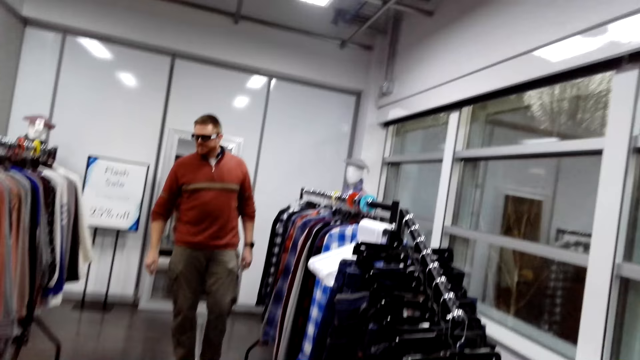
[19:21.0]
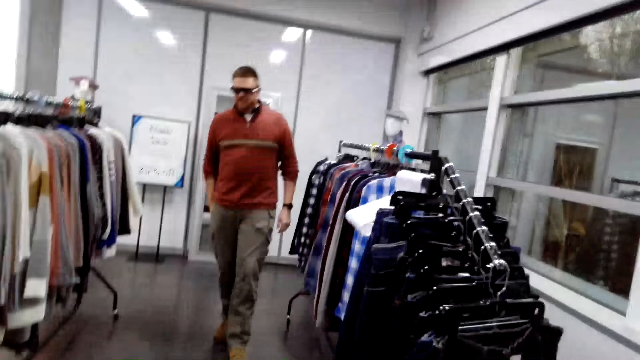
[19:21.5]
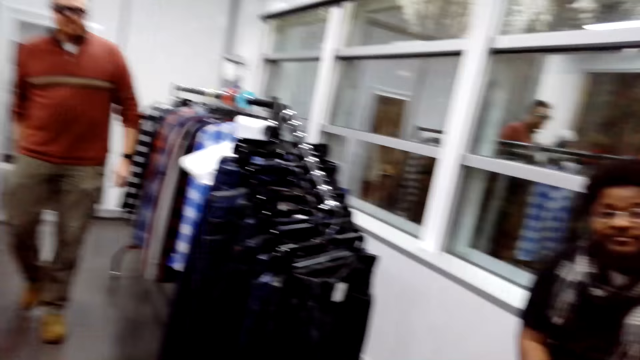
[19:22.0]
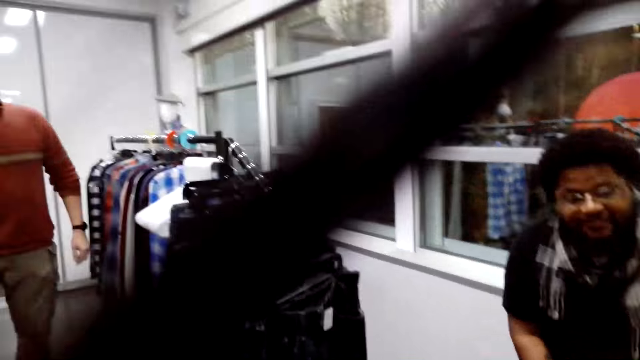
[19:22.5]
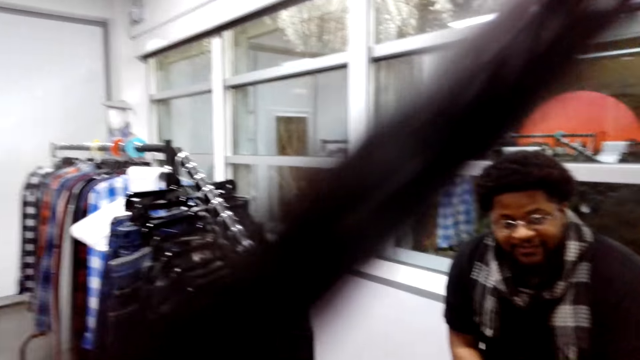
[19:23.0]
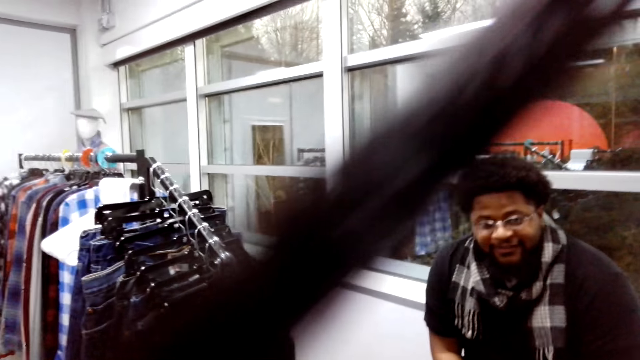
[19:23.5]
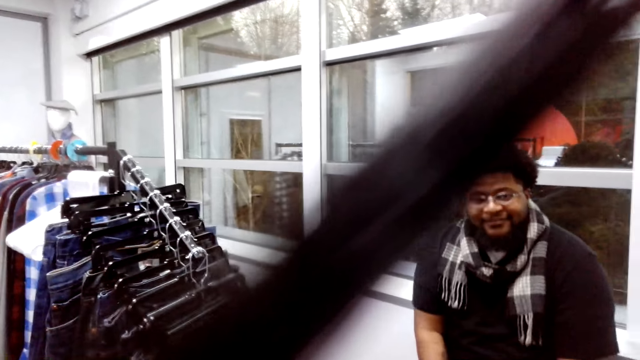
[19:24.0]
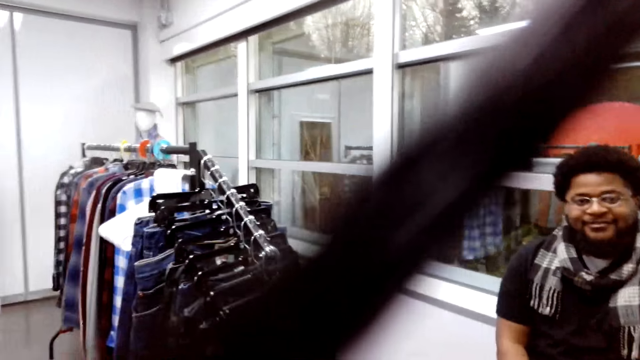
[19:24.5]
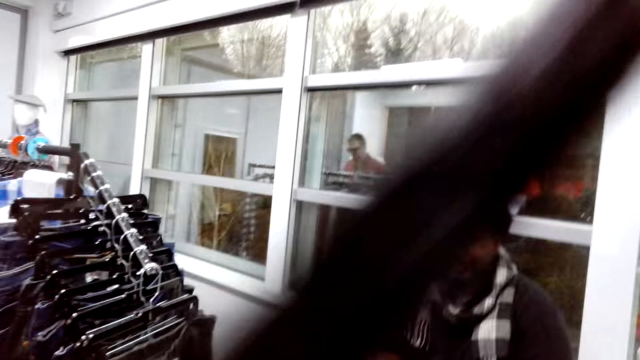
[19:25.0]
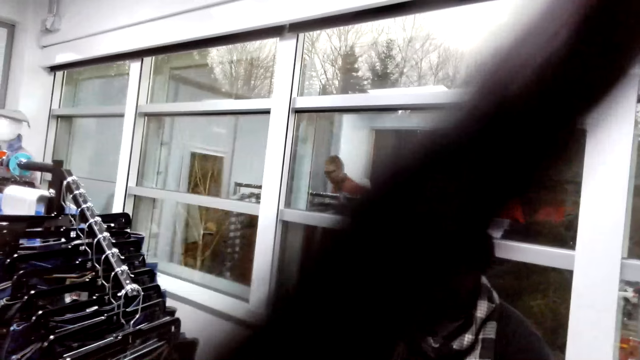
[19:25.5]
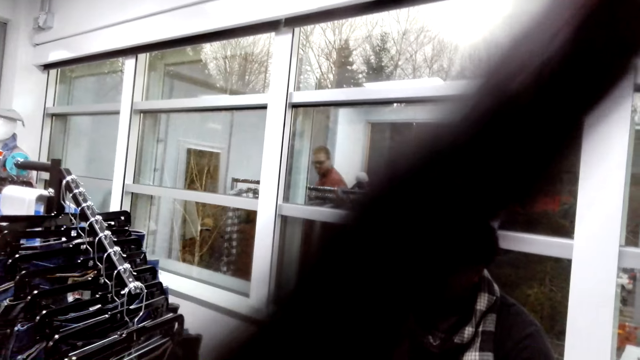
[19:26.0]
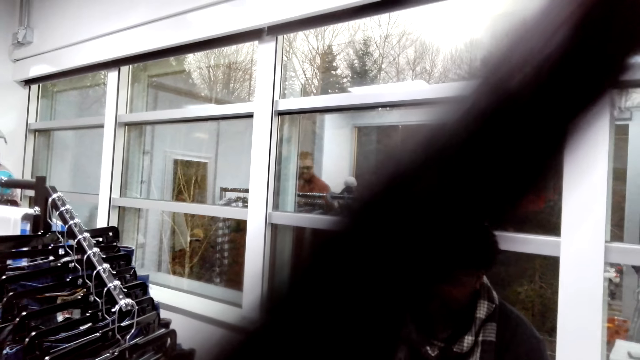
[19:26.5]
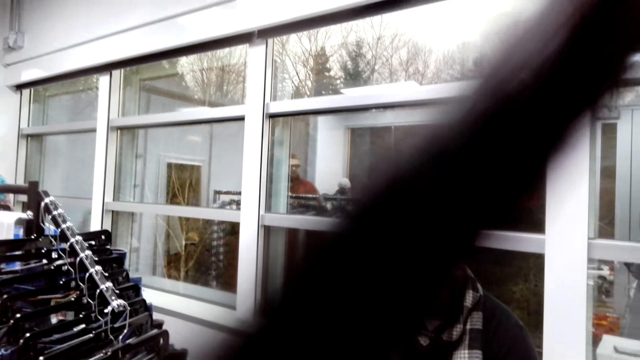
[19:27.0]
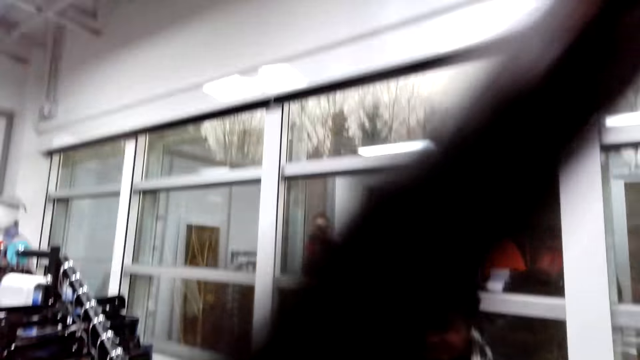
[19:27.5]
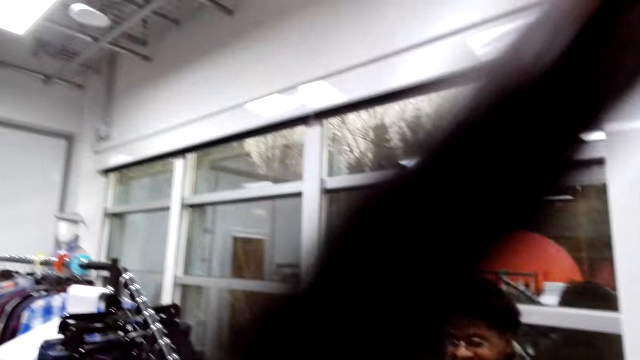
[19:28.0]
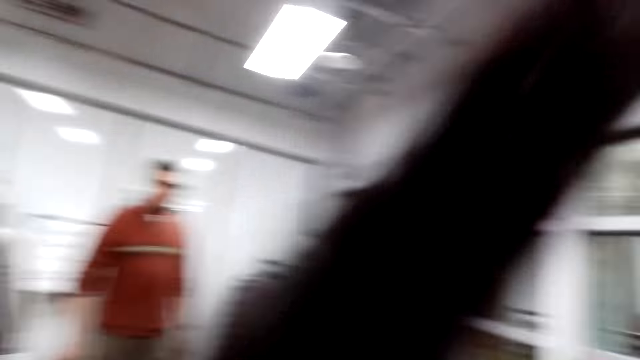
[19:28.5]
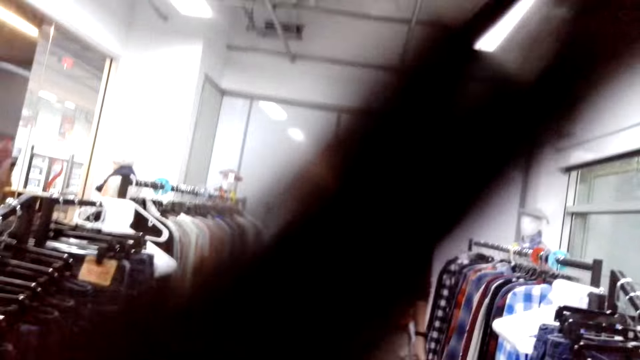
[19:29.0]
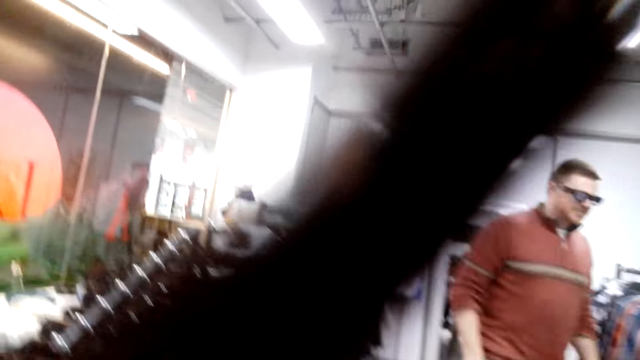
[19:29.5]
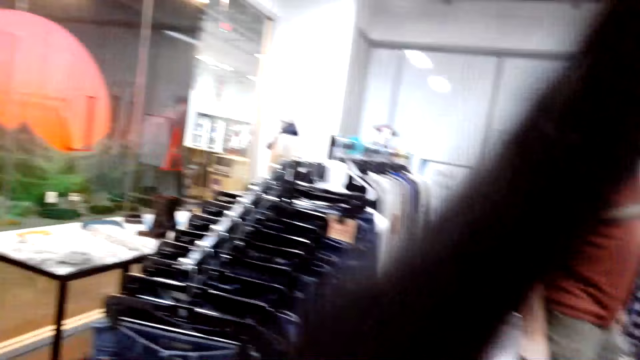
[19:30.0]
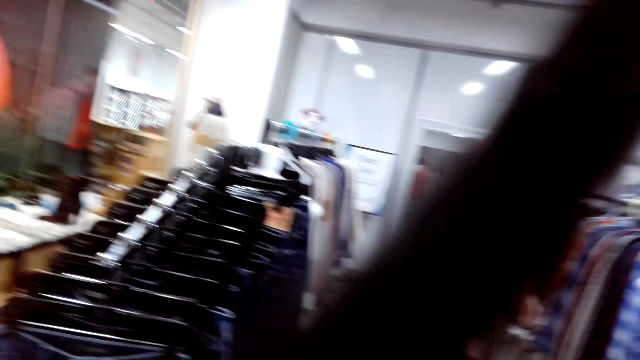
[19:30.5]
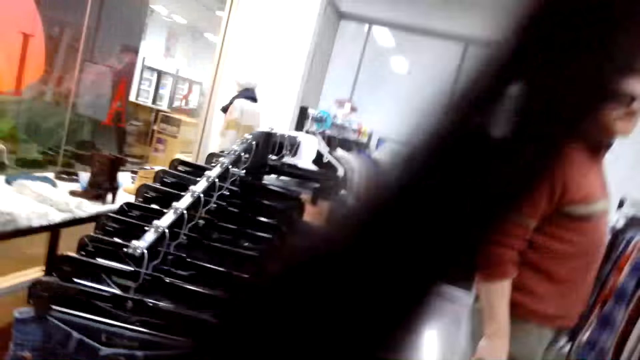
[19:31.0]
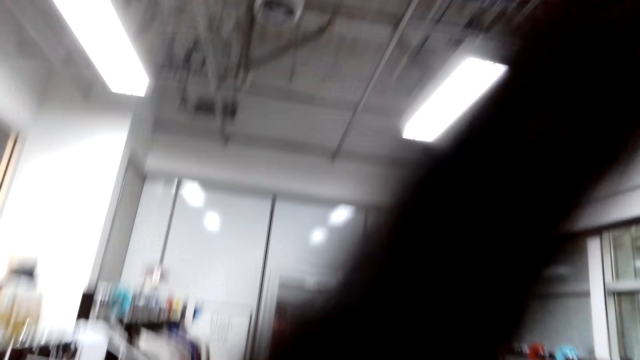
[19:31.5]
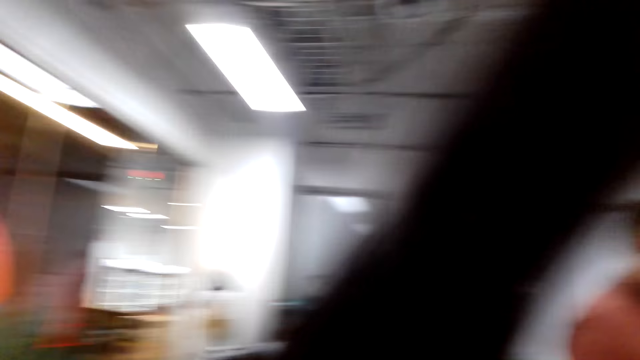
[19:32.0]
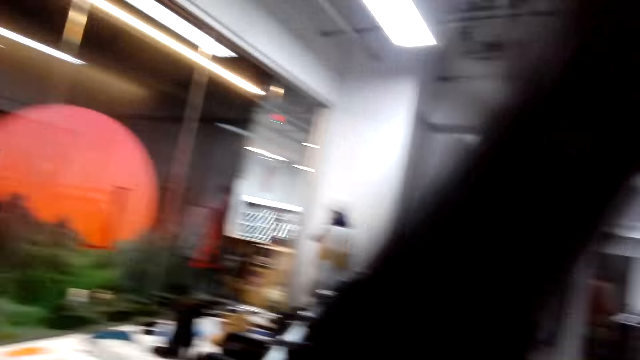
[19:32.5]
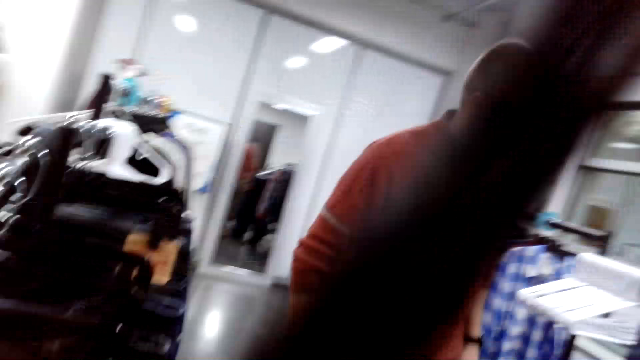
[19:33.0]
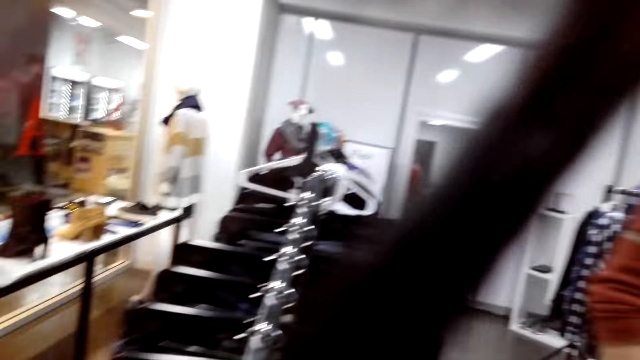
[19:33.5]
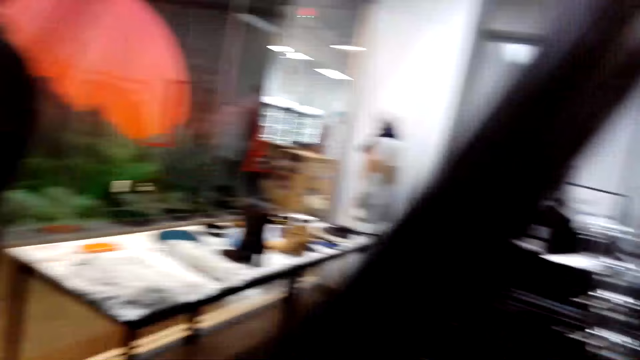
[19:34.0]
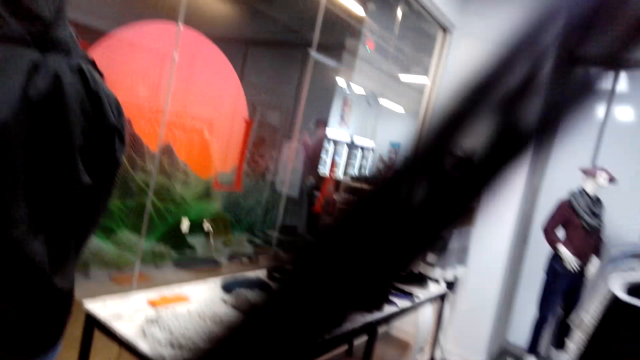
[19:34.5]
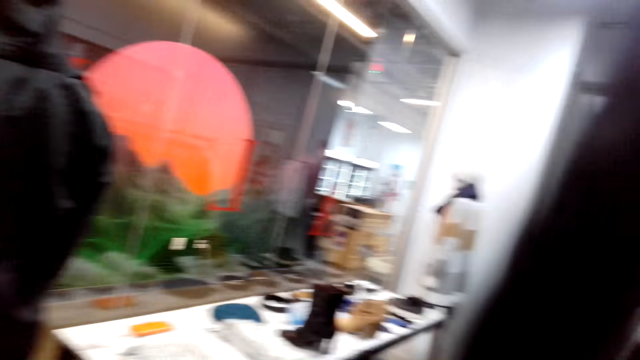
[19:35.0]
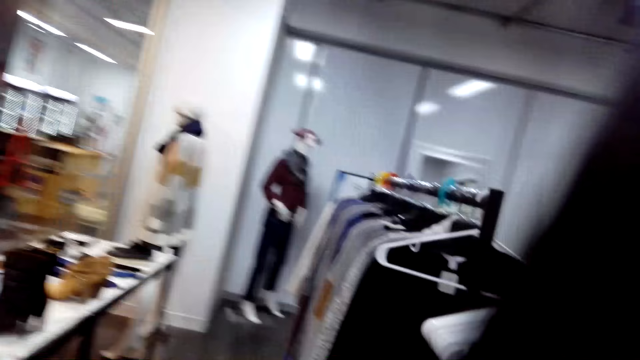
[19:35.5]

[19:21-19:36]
The camera wearer talks to a man. They look in the room. They walk in the boutique.

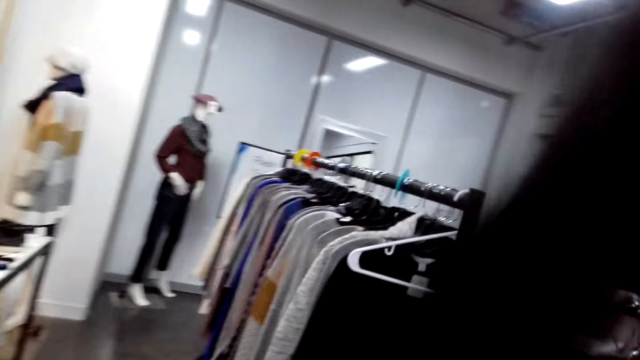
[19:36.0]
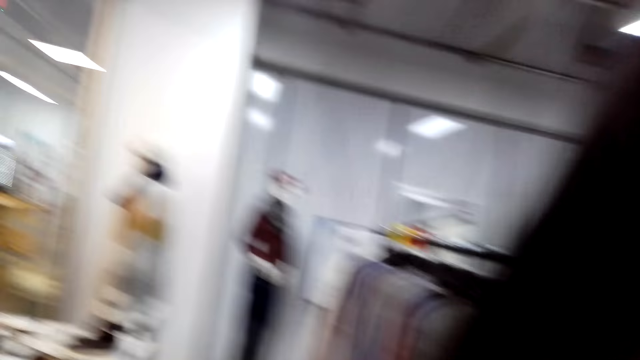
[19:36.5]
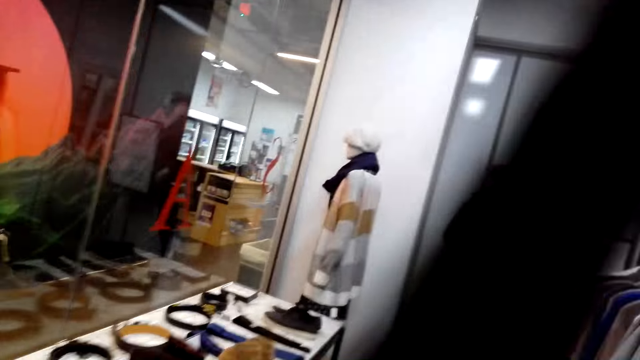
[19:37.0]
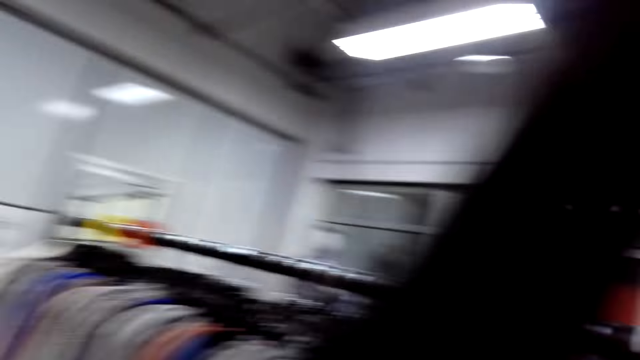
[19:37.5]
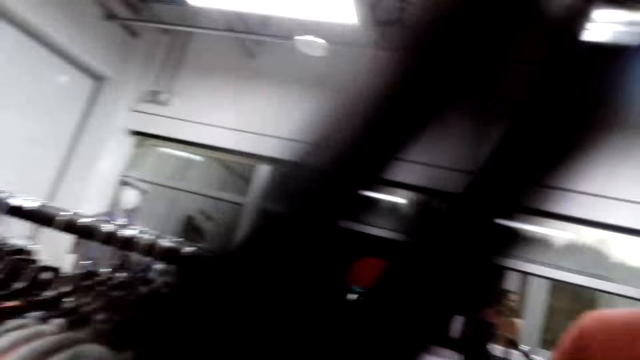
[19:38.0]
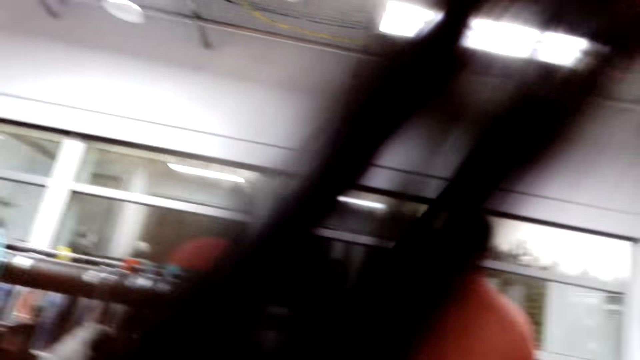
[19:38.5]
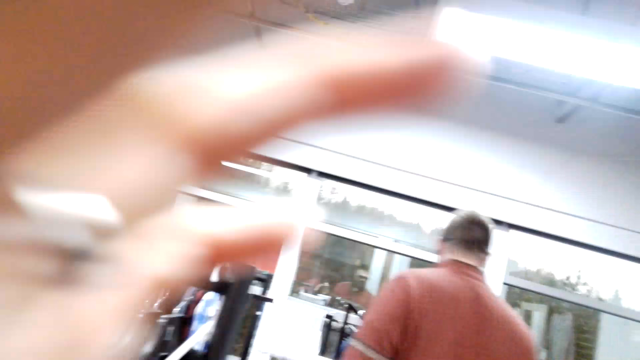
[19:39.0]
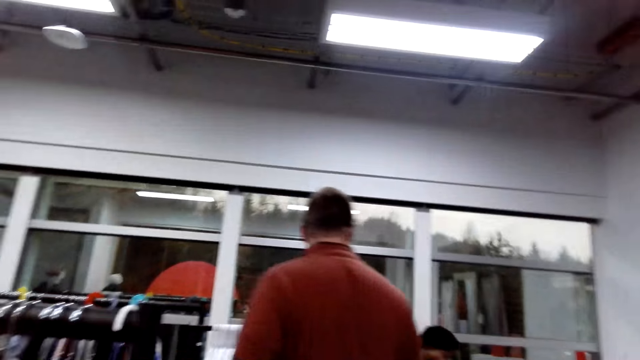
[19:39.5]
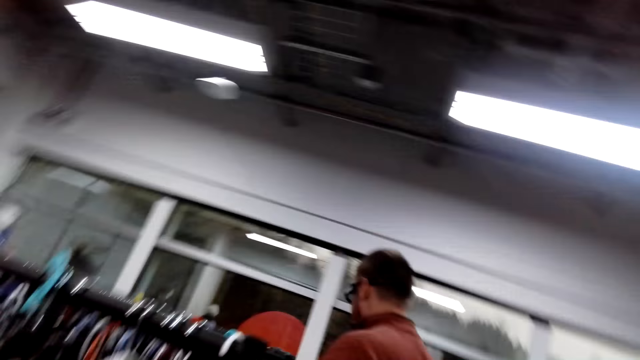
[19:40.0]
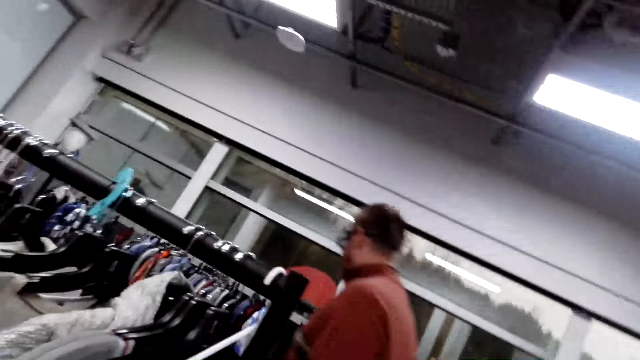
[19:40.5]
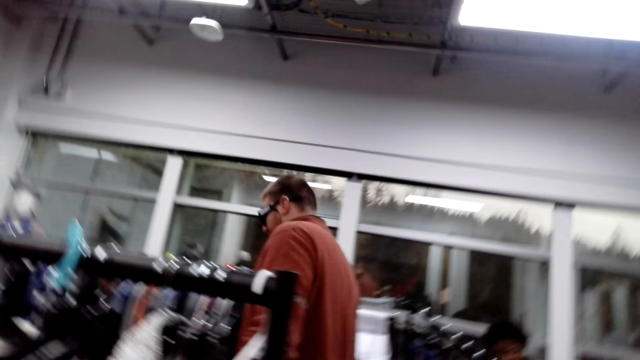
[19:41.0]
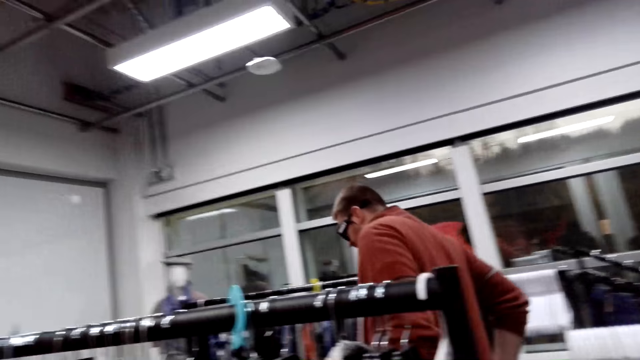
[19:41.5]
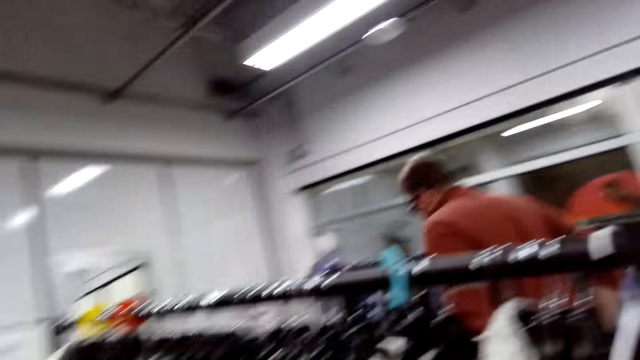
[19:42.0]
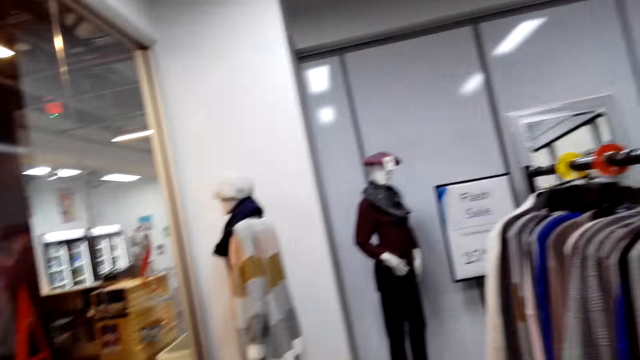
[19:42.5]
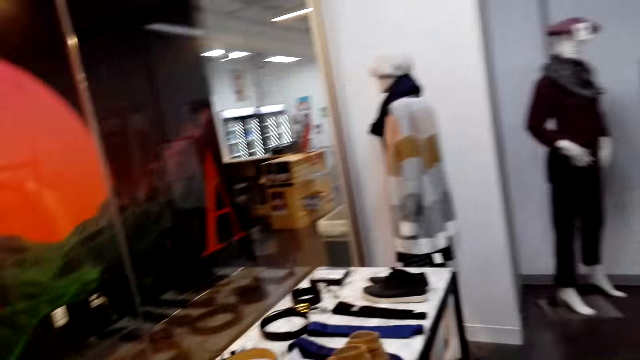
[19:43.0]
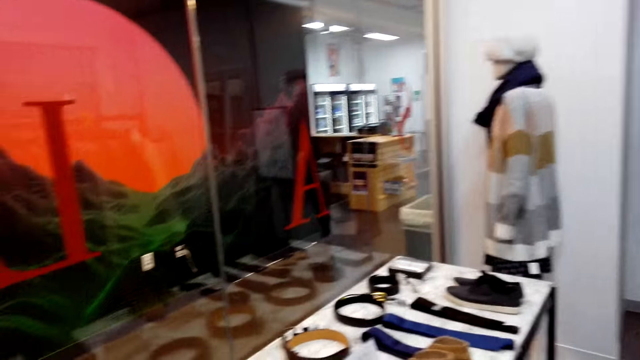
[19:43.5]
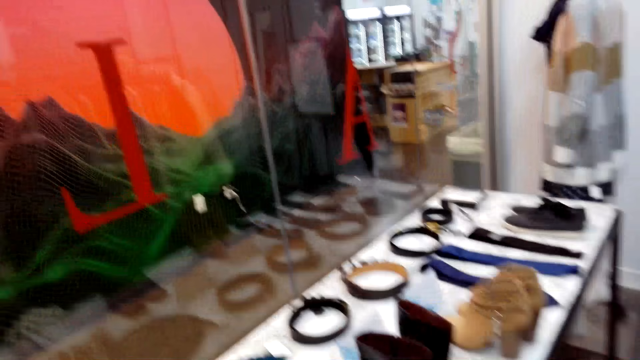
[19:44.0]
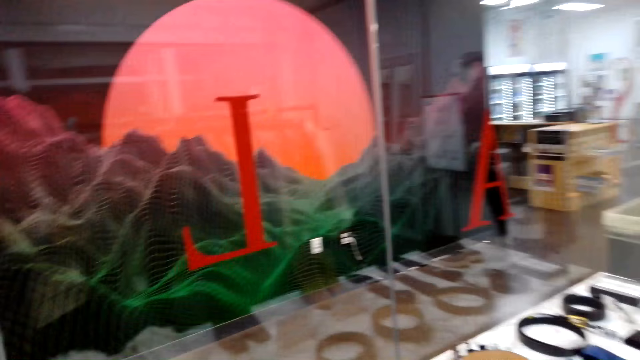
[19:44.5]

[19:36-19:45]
The camera wearer lifts her hand. She touches her hair. She walks in the boutique.
